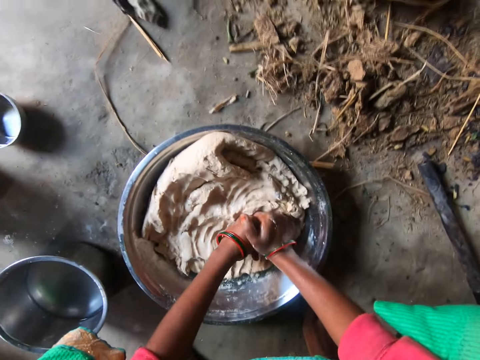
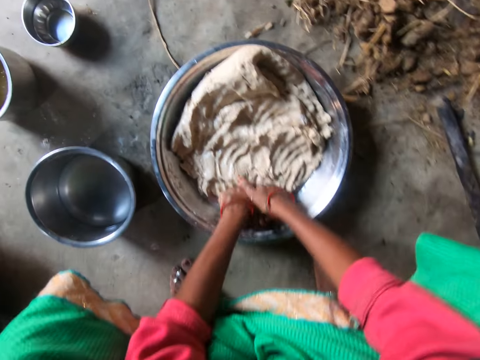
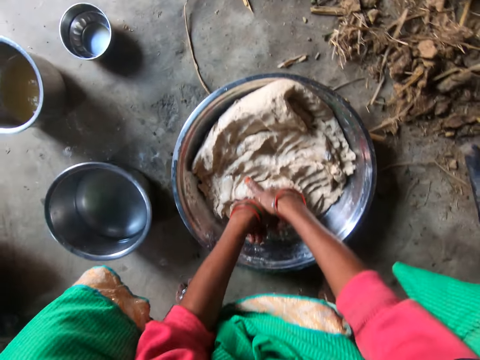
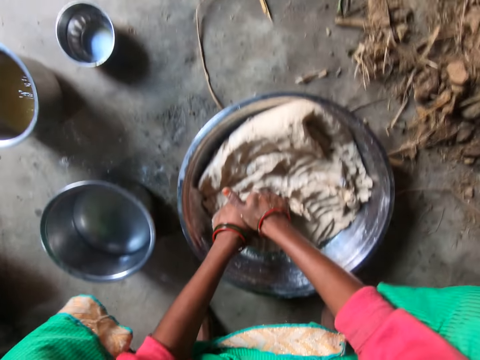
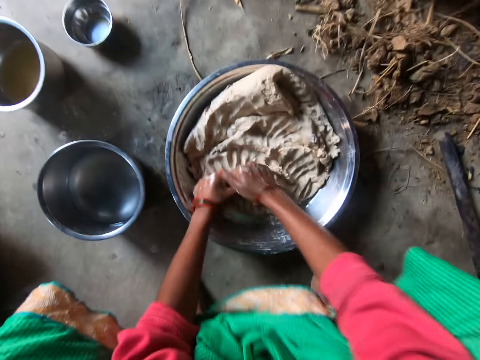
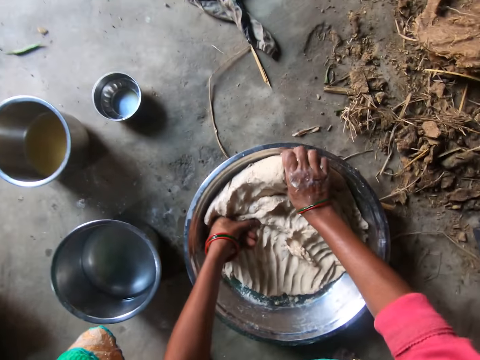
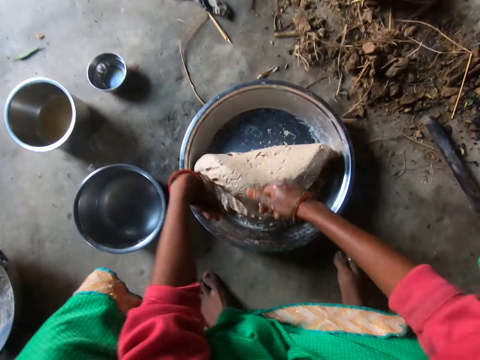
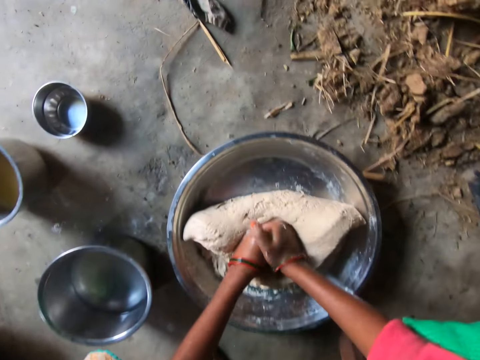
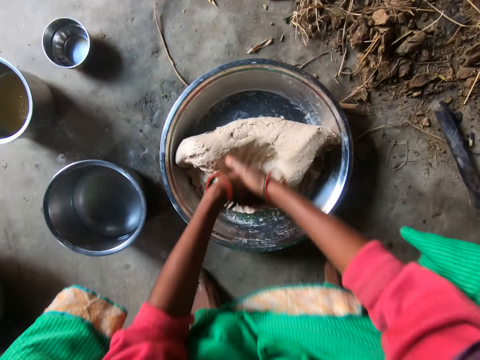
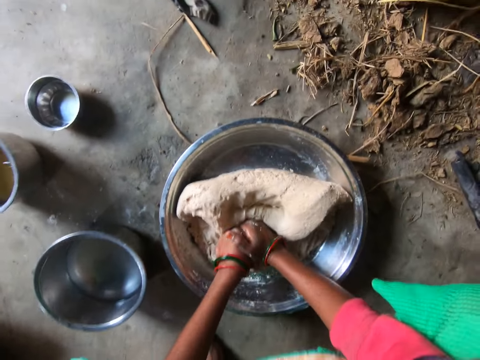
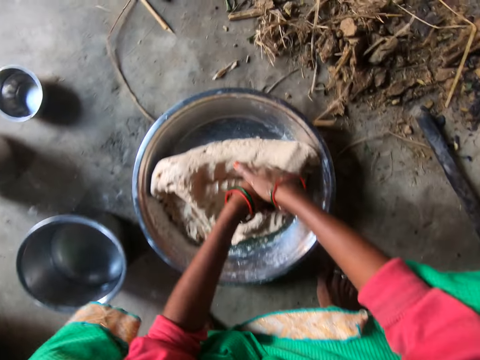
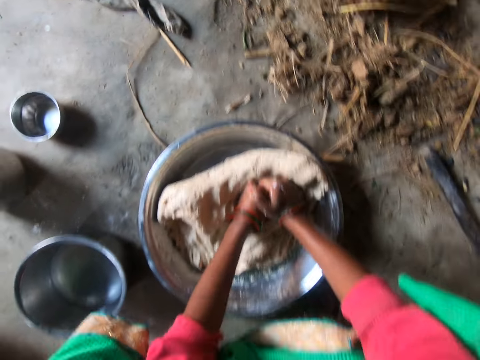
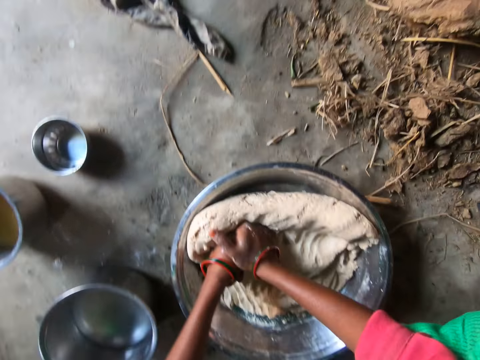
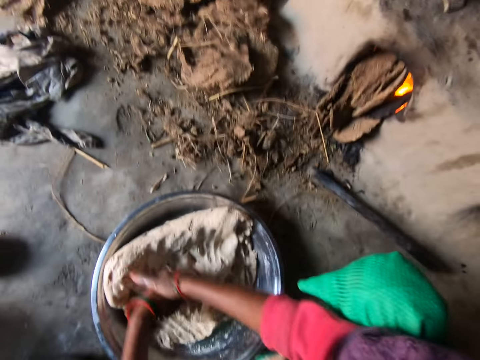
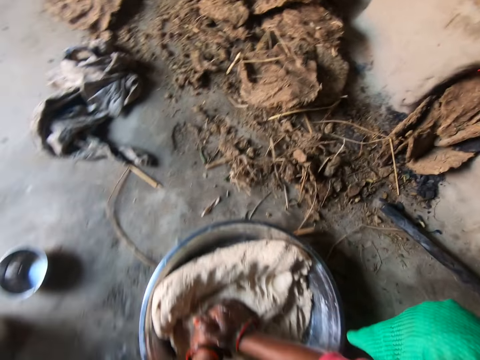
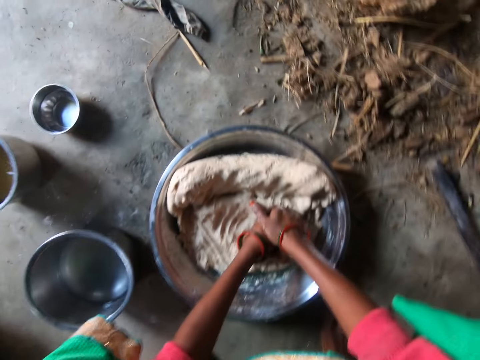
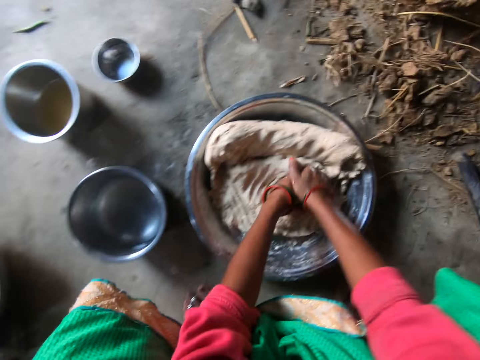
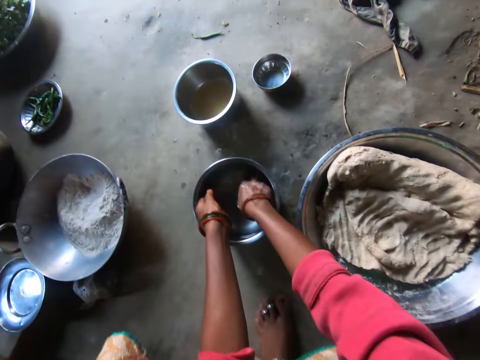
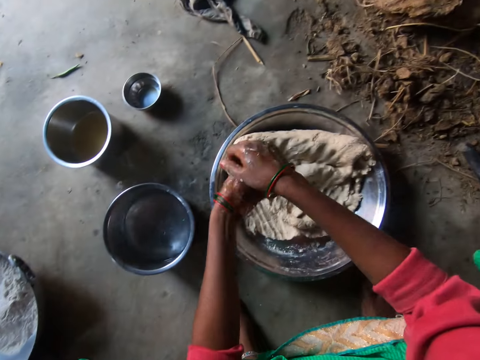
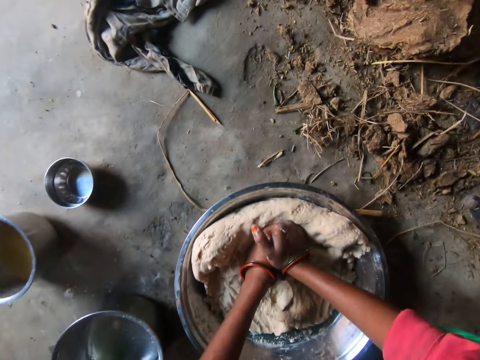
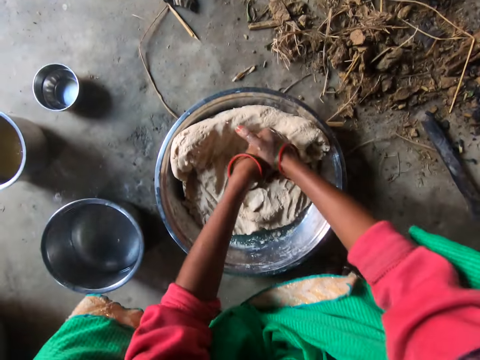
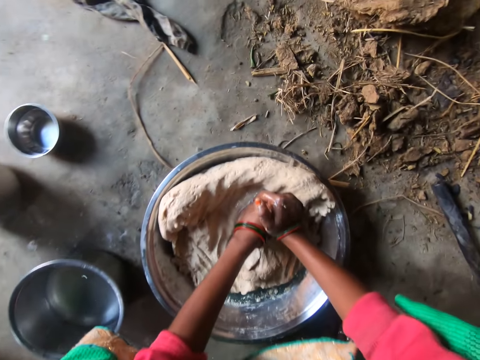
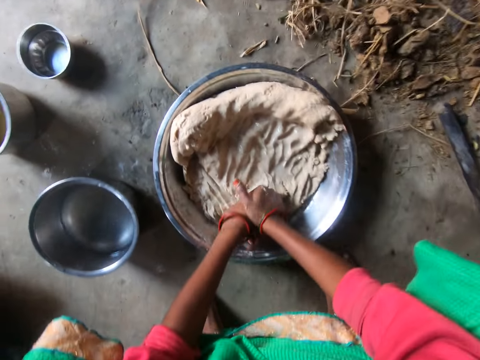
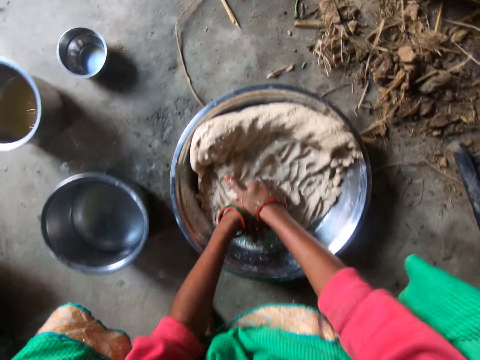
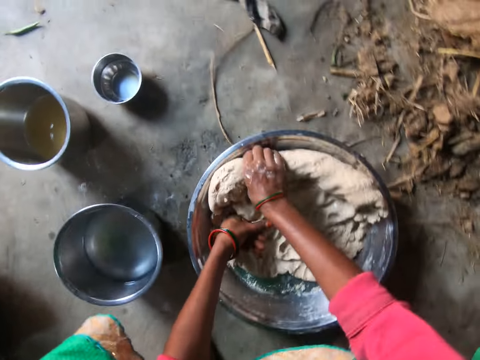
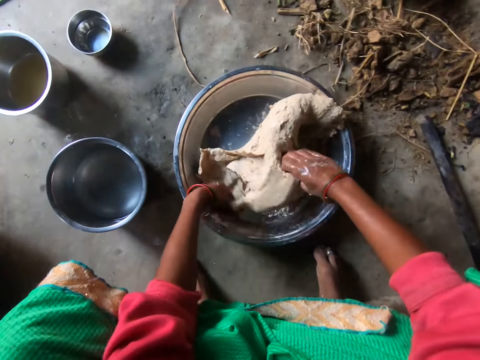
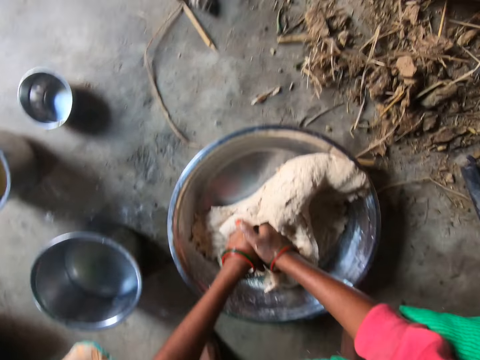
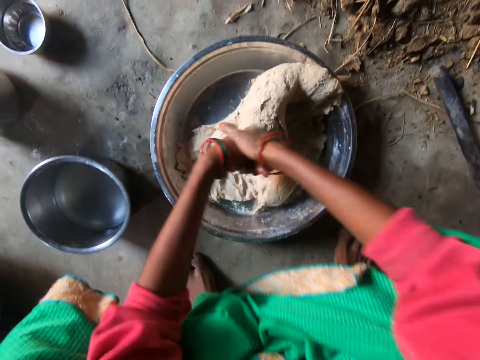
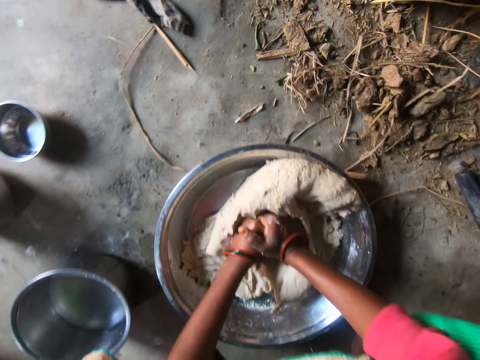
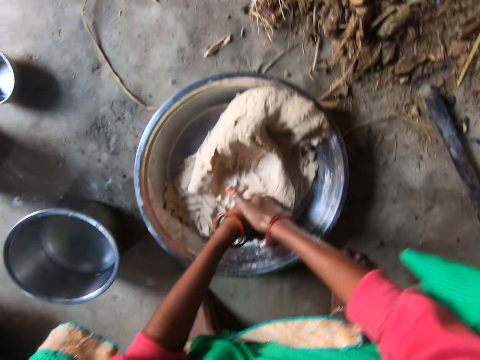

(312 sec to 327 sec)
The camera wearer dips both hands in the plate of water. She kneads the dough in the bowl with both hands.

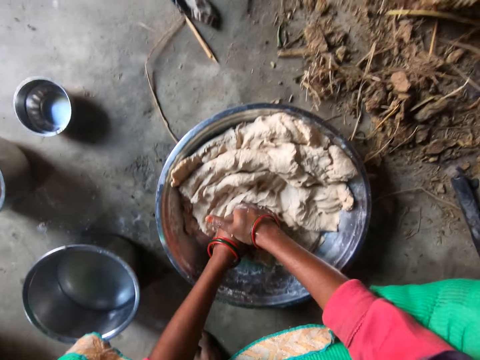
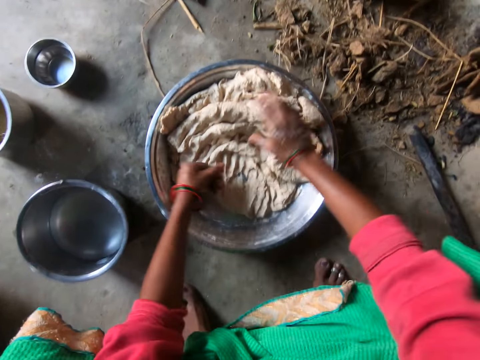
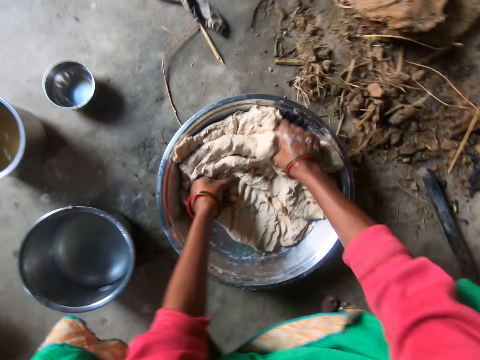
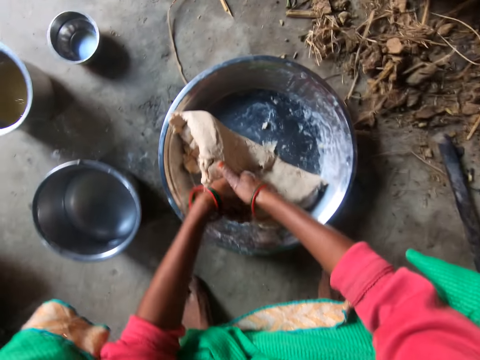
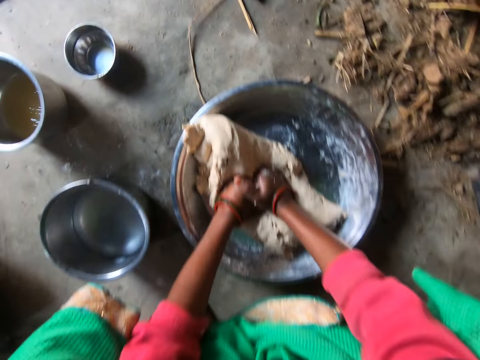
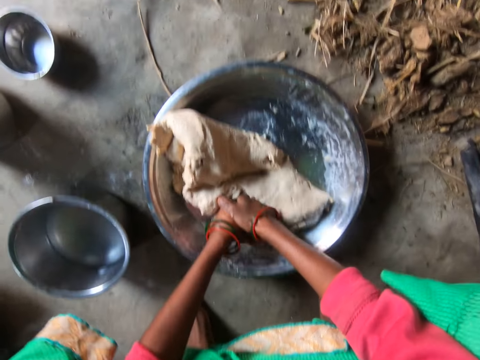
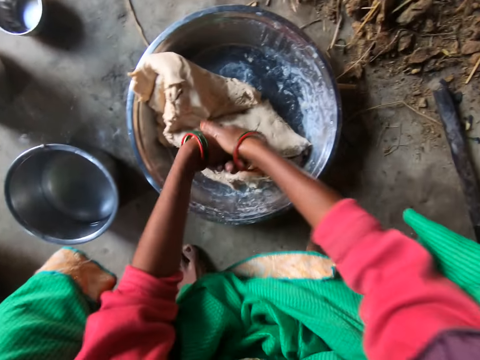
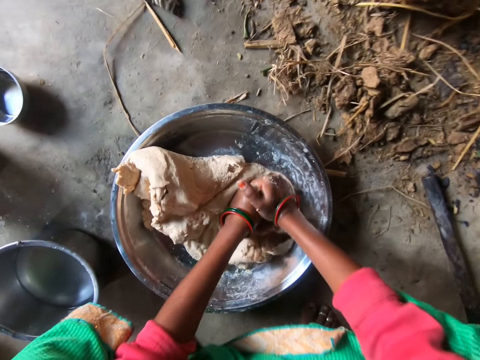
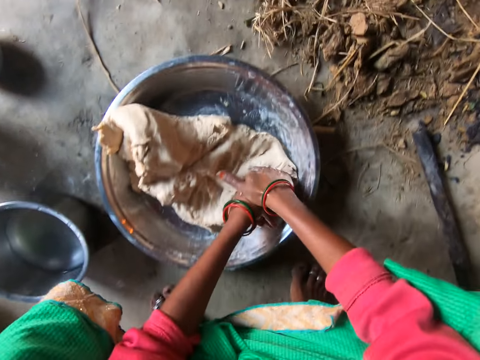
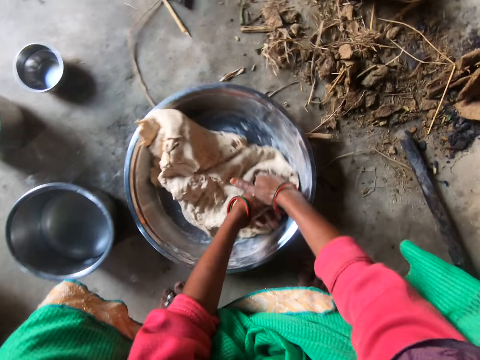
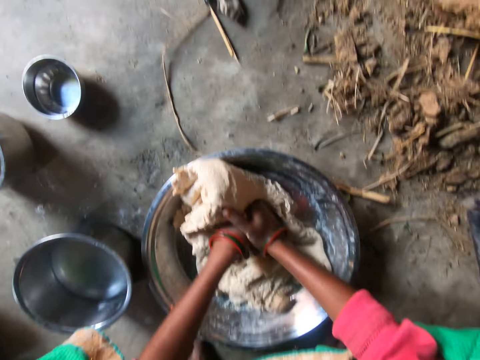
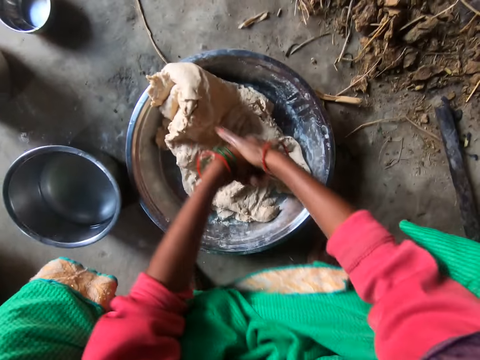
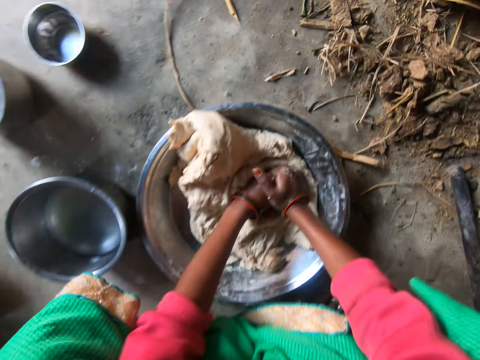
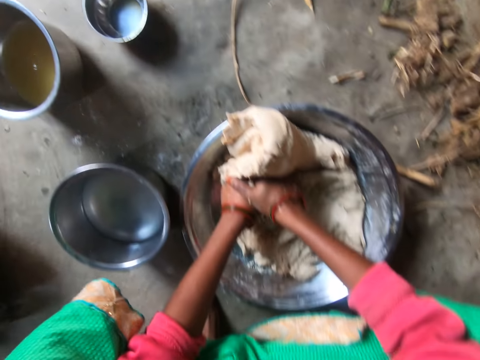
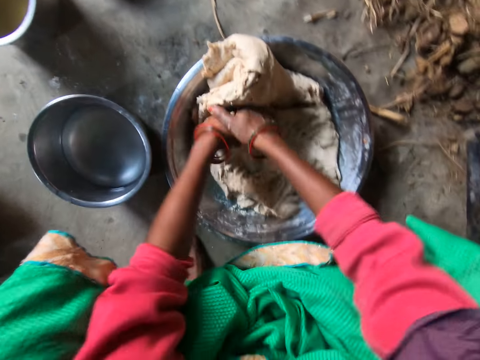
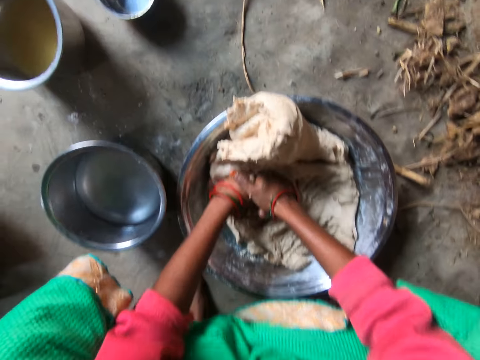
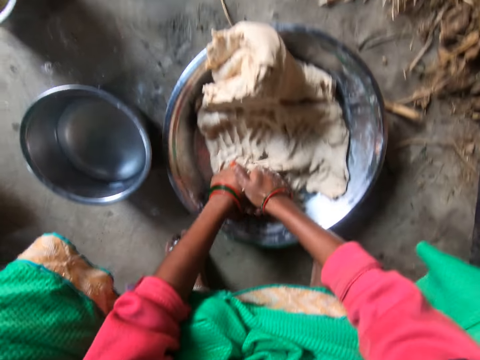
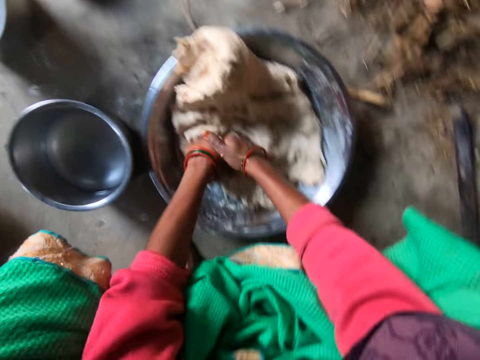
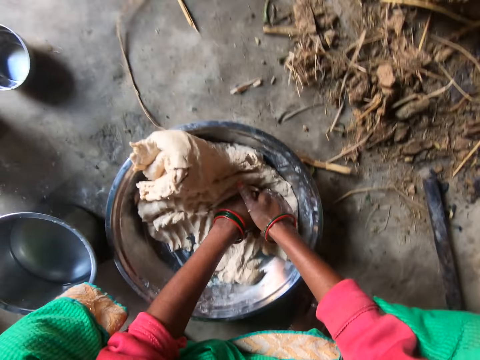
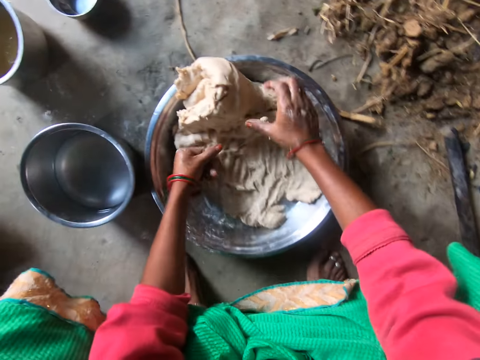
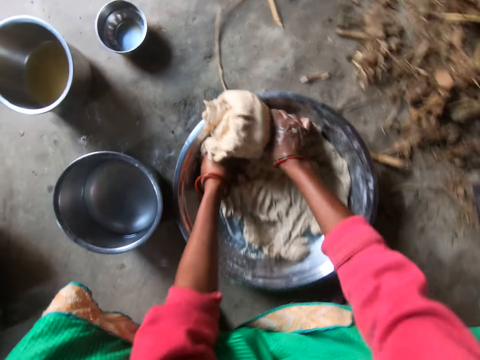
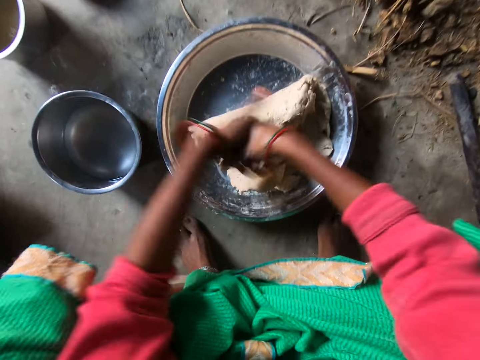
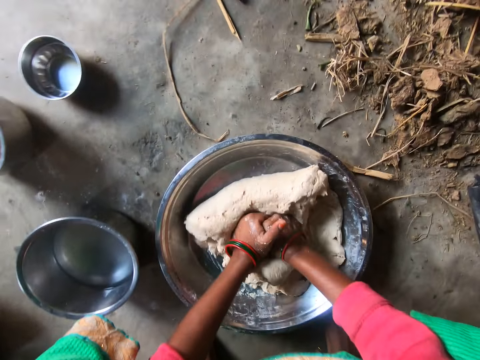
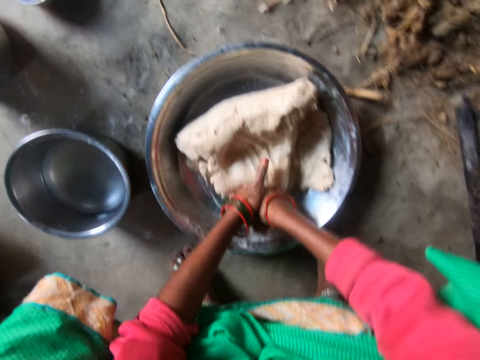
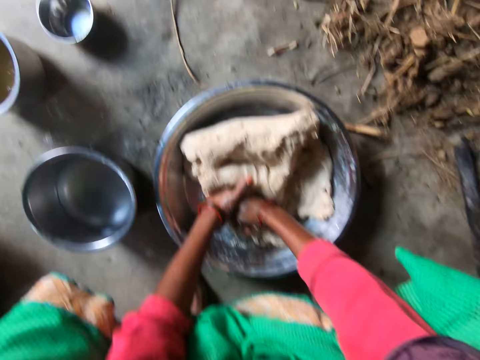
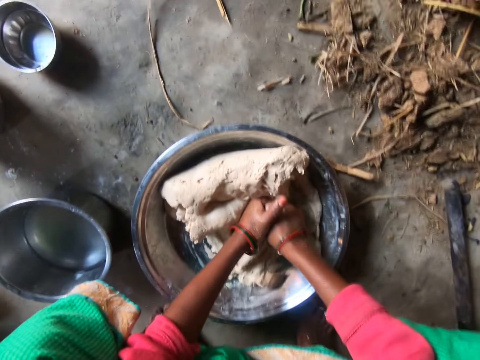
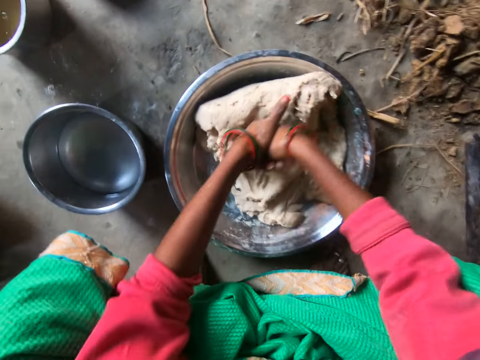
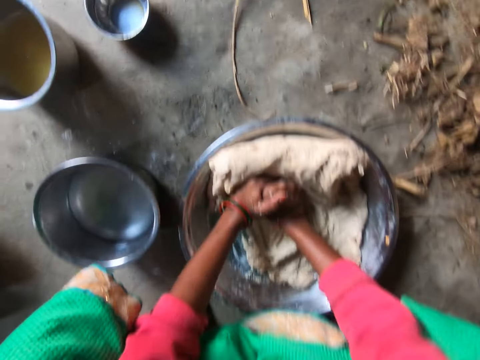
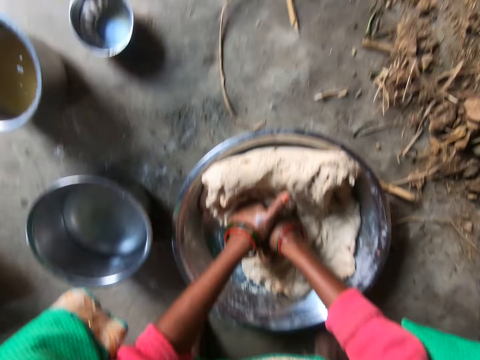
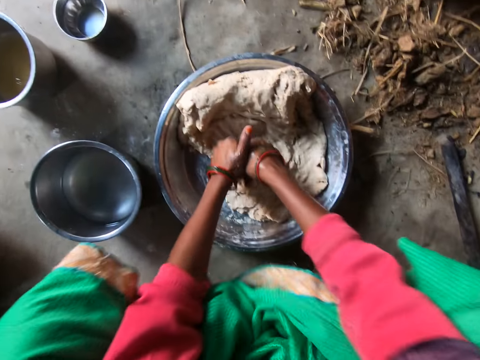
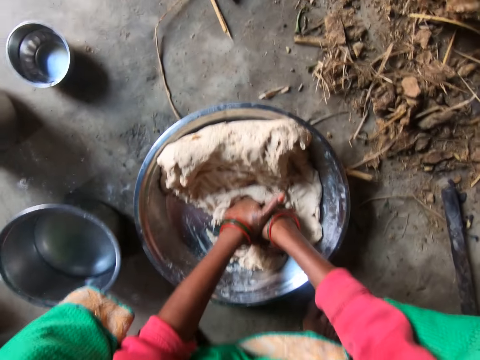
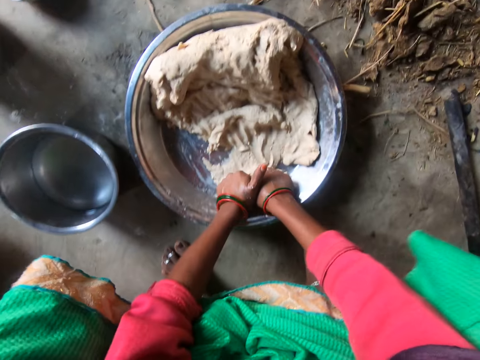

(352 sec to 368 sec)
The camera wearer turns the dough. They knead the dough. They turn the dough. They knead the dough.
